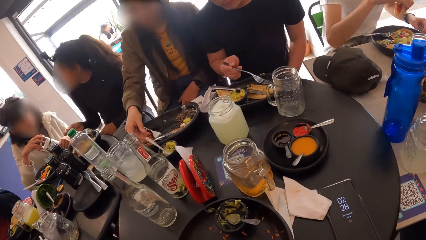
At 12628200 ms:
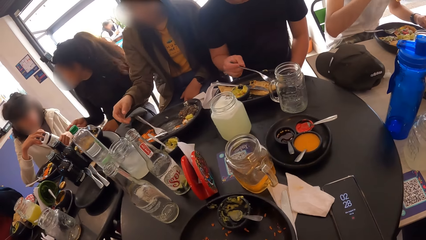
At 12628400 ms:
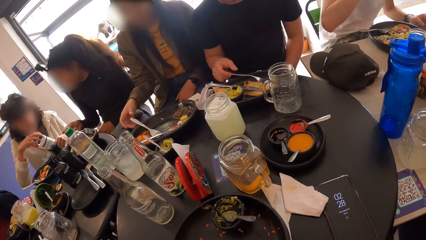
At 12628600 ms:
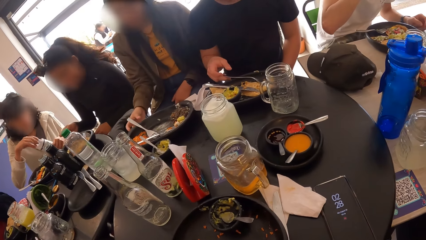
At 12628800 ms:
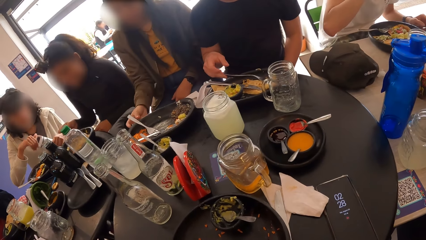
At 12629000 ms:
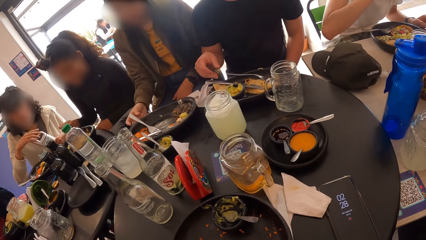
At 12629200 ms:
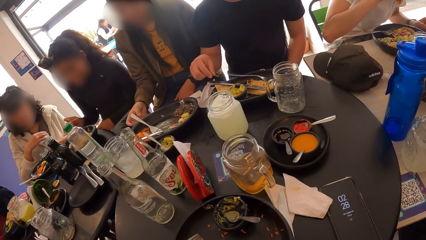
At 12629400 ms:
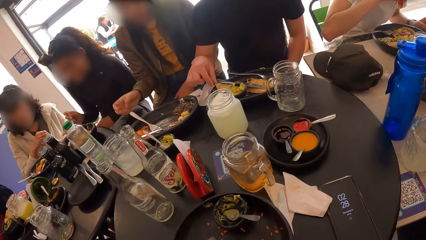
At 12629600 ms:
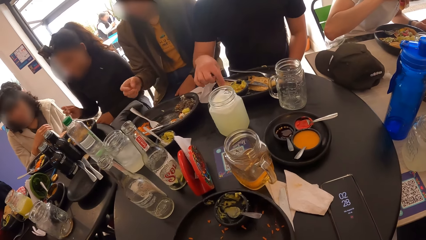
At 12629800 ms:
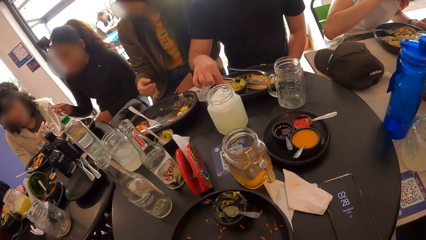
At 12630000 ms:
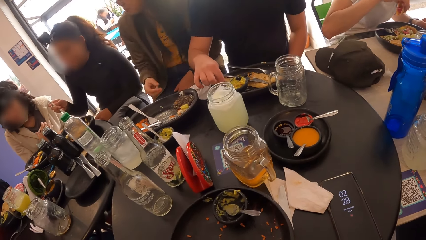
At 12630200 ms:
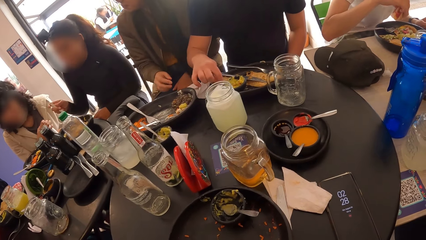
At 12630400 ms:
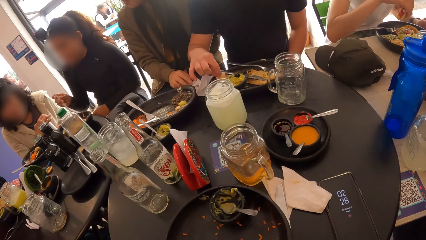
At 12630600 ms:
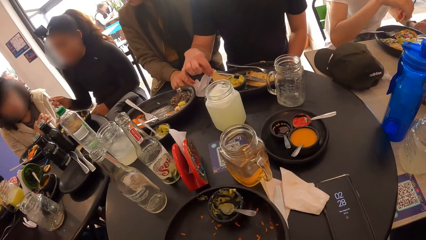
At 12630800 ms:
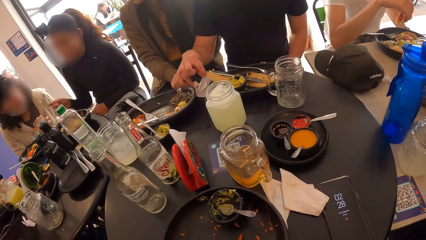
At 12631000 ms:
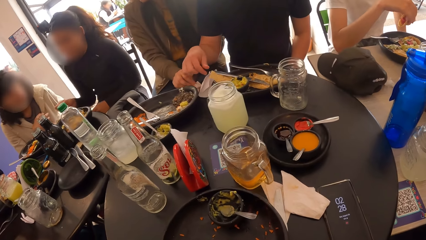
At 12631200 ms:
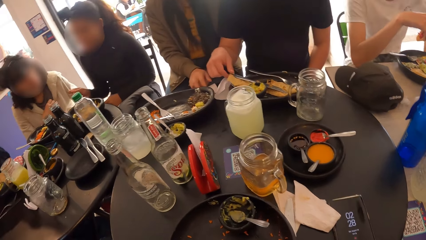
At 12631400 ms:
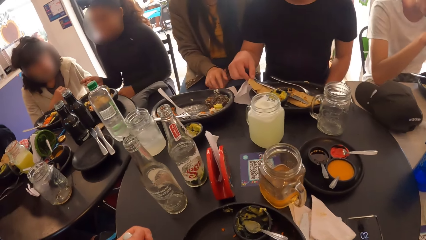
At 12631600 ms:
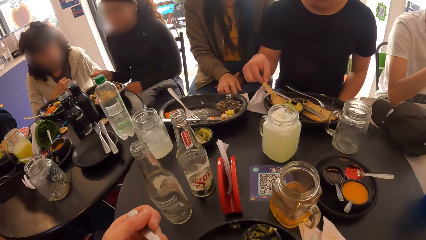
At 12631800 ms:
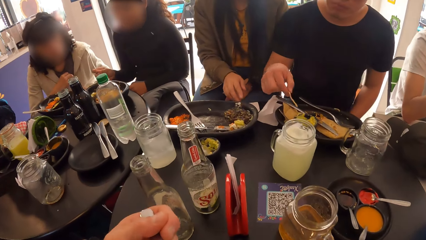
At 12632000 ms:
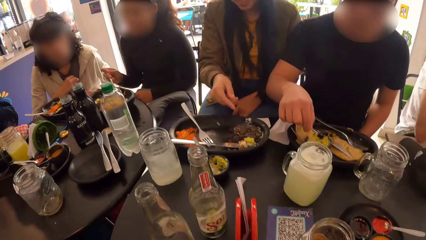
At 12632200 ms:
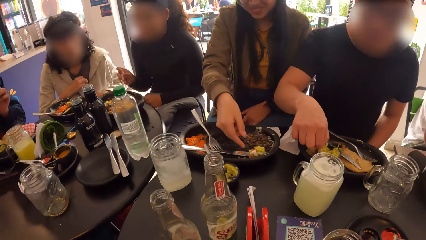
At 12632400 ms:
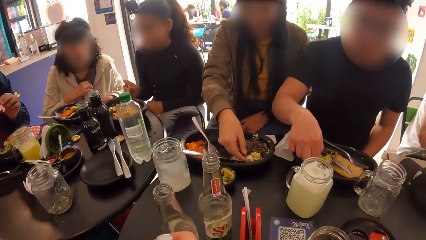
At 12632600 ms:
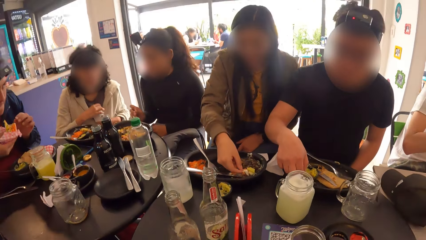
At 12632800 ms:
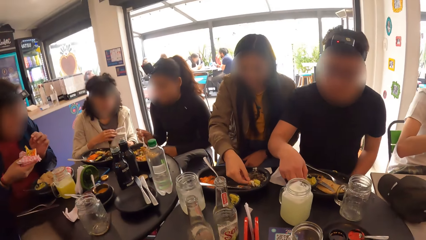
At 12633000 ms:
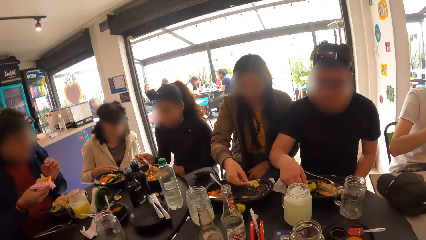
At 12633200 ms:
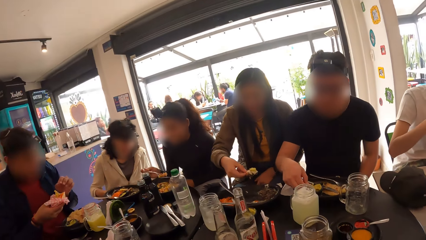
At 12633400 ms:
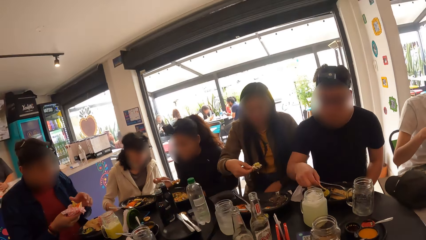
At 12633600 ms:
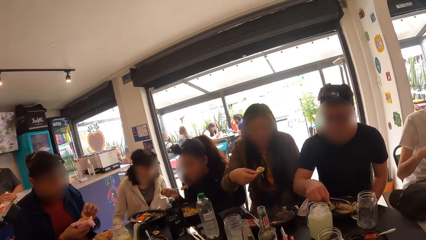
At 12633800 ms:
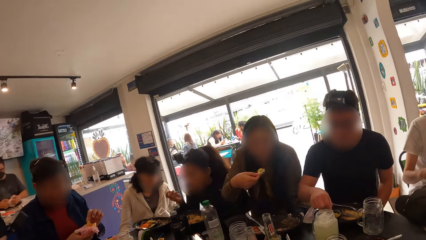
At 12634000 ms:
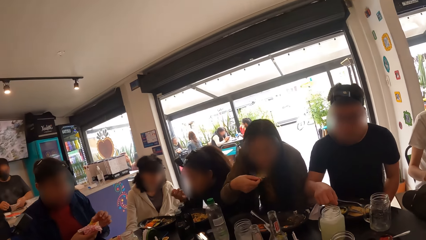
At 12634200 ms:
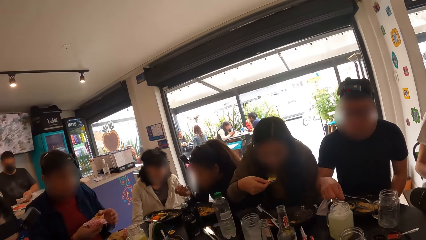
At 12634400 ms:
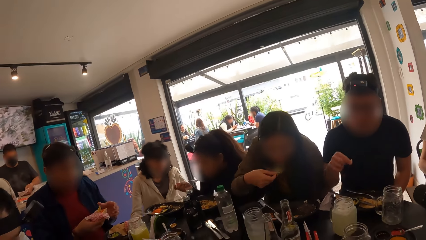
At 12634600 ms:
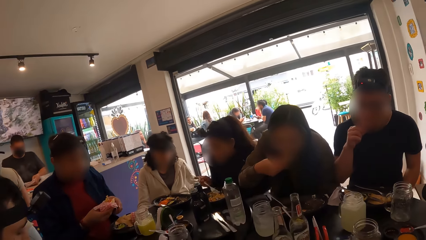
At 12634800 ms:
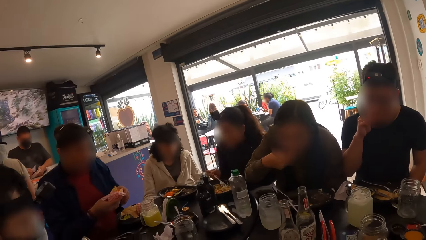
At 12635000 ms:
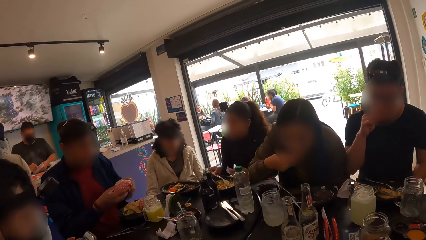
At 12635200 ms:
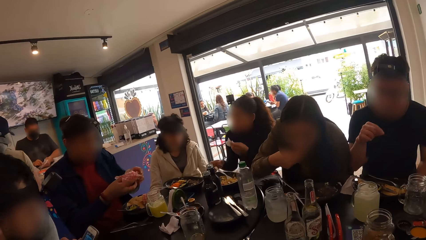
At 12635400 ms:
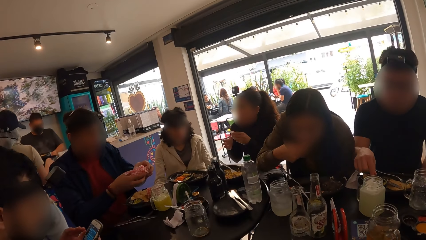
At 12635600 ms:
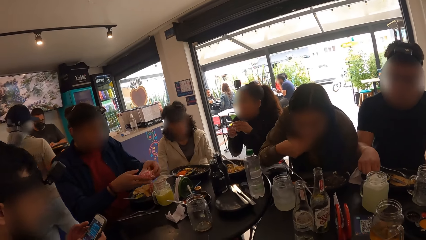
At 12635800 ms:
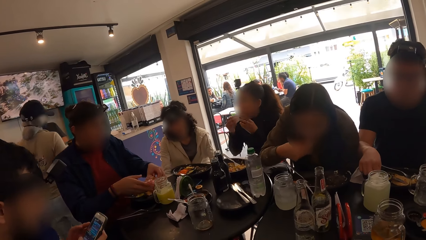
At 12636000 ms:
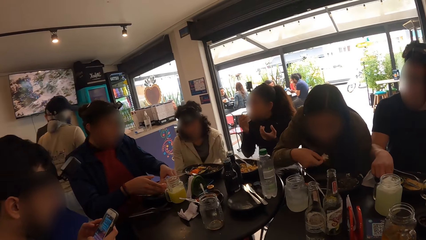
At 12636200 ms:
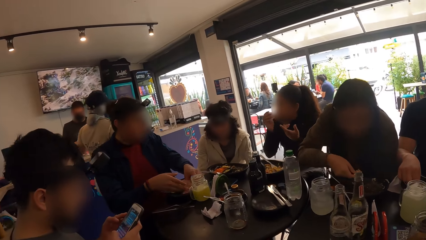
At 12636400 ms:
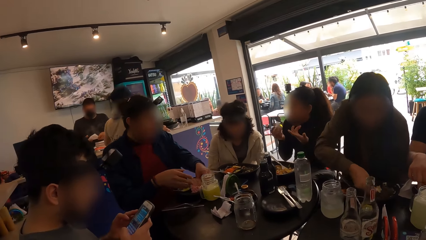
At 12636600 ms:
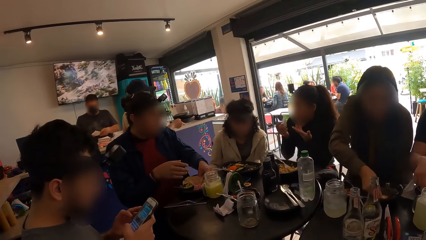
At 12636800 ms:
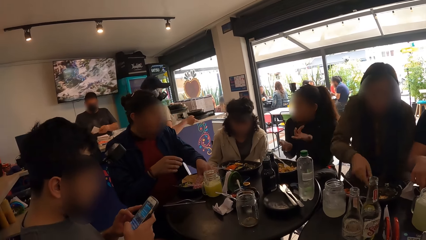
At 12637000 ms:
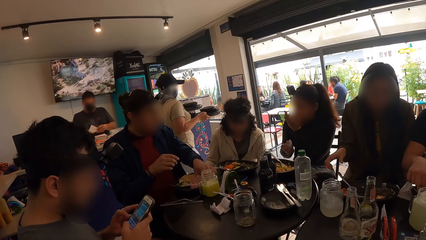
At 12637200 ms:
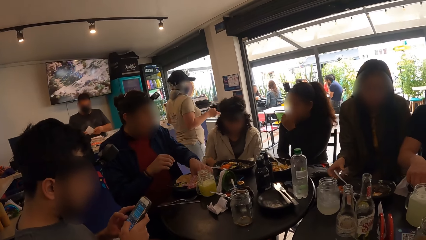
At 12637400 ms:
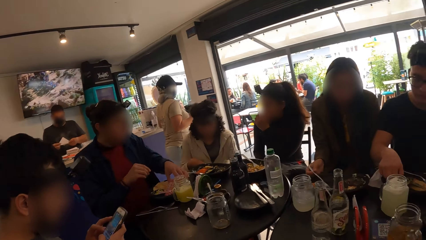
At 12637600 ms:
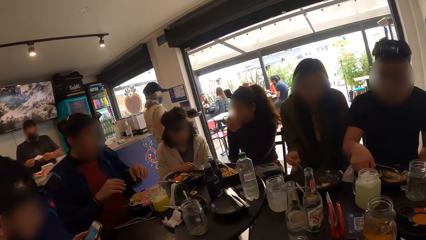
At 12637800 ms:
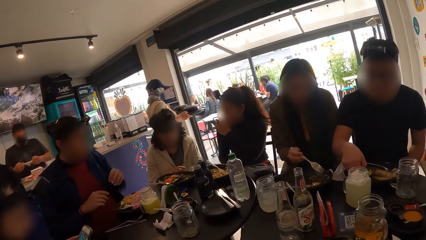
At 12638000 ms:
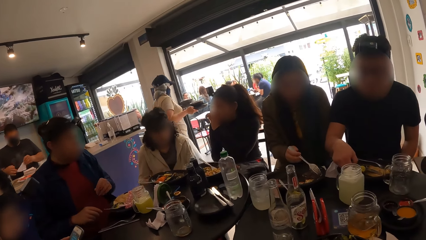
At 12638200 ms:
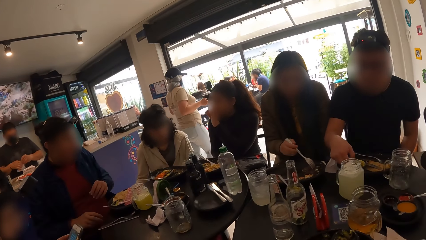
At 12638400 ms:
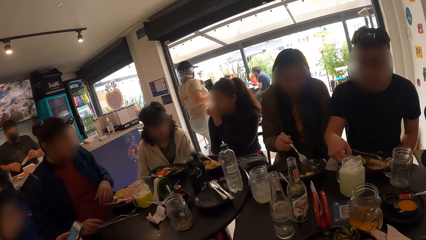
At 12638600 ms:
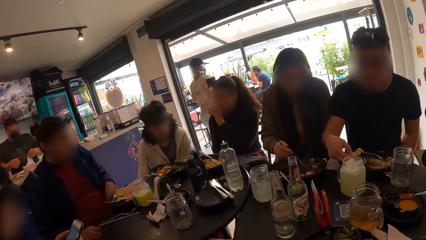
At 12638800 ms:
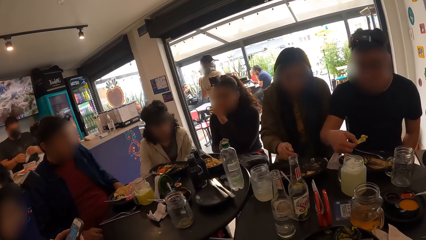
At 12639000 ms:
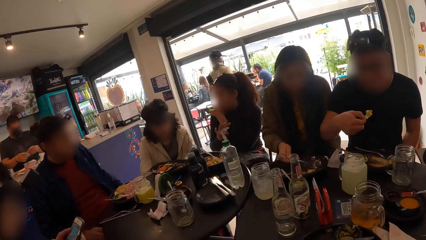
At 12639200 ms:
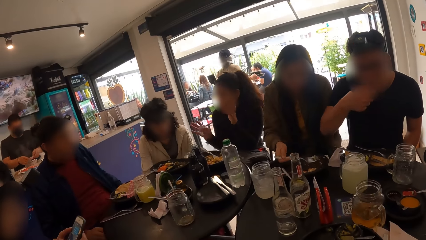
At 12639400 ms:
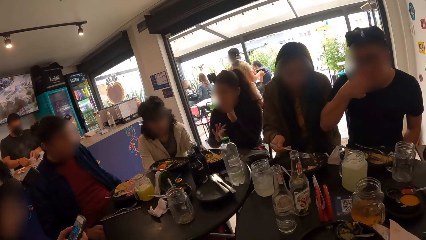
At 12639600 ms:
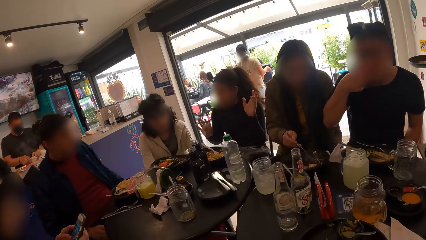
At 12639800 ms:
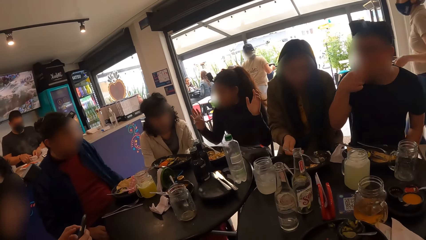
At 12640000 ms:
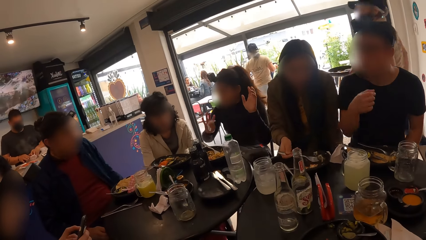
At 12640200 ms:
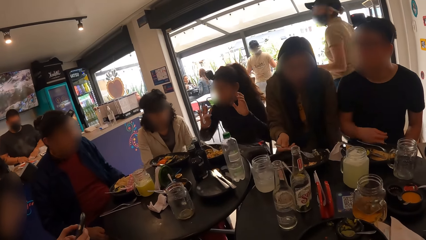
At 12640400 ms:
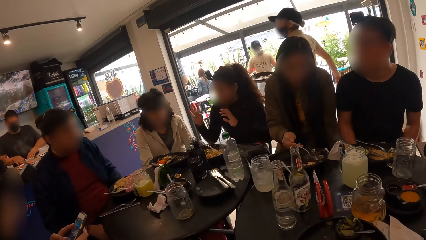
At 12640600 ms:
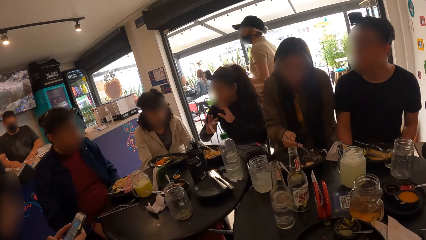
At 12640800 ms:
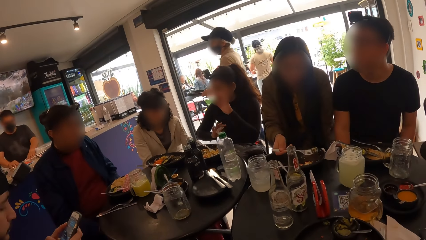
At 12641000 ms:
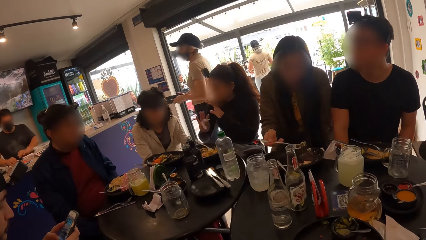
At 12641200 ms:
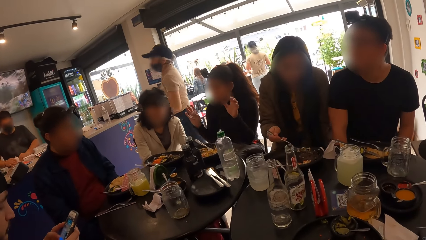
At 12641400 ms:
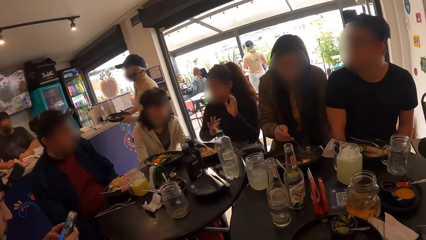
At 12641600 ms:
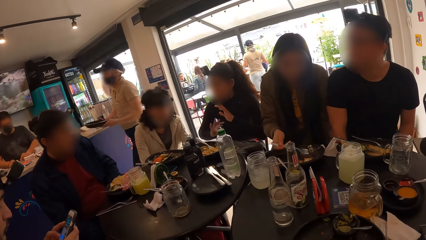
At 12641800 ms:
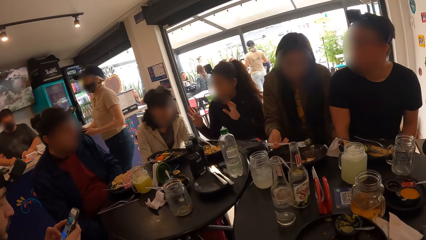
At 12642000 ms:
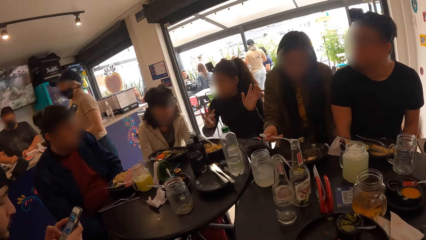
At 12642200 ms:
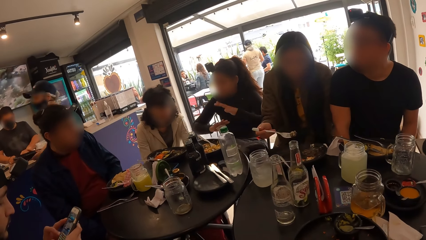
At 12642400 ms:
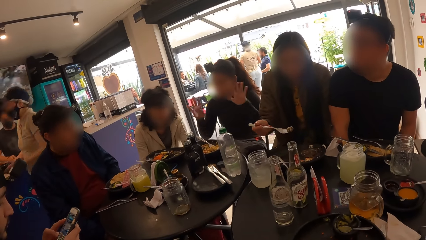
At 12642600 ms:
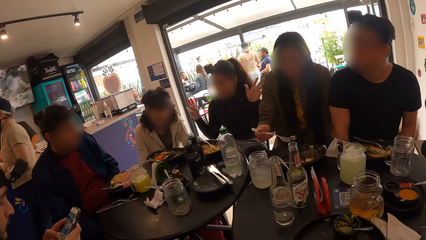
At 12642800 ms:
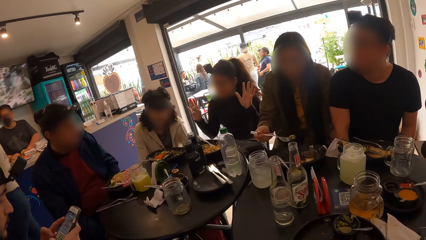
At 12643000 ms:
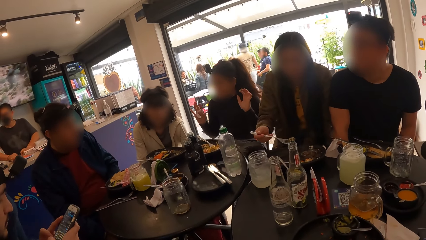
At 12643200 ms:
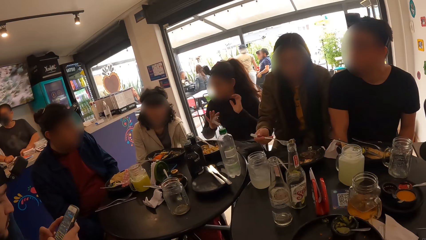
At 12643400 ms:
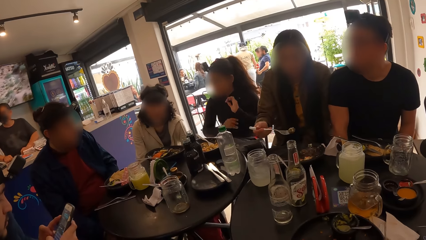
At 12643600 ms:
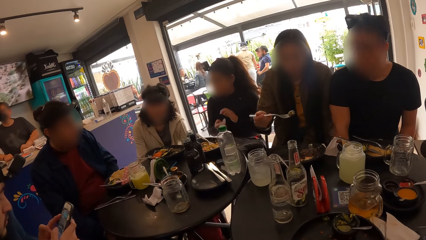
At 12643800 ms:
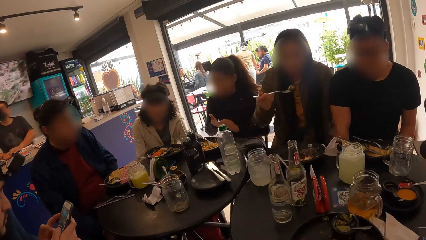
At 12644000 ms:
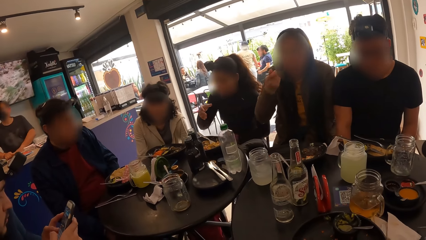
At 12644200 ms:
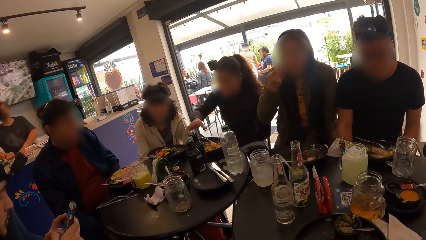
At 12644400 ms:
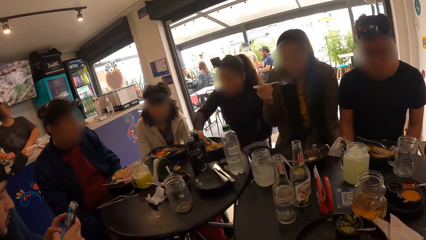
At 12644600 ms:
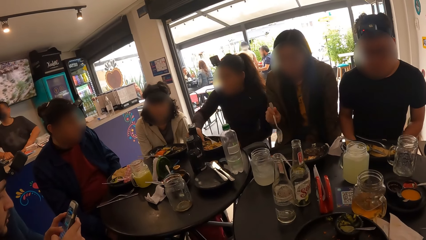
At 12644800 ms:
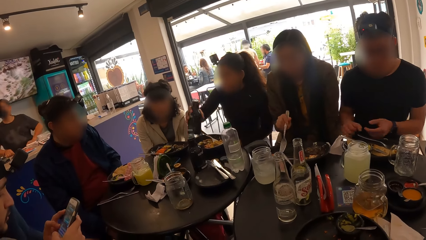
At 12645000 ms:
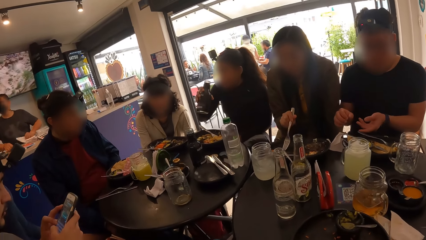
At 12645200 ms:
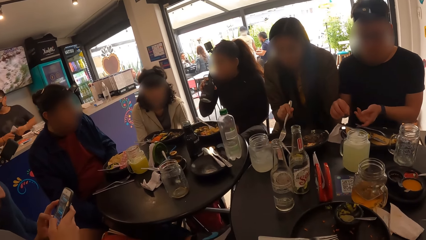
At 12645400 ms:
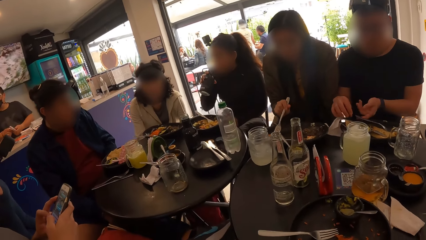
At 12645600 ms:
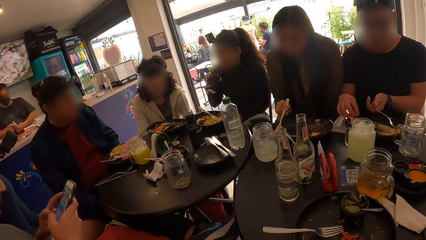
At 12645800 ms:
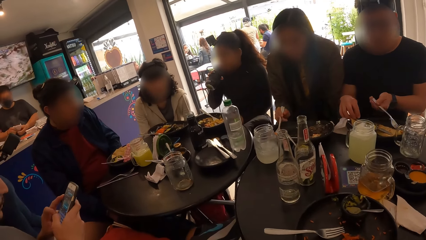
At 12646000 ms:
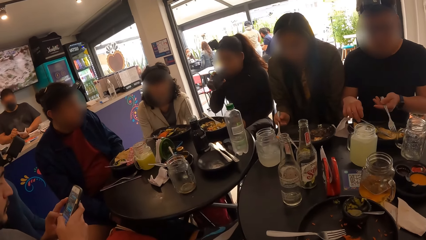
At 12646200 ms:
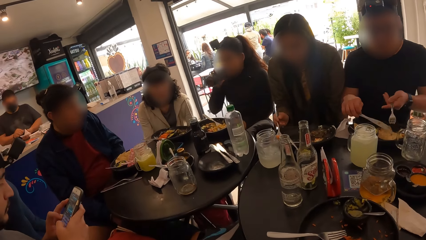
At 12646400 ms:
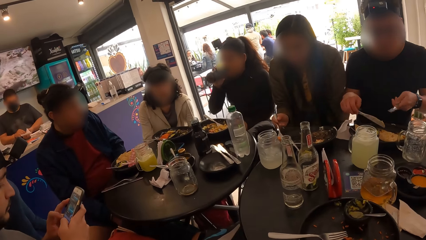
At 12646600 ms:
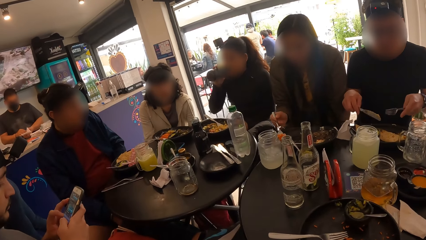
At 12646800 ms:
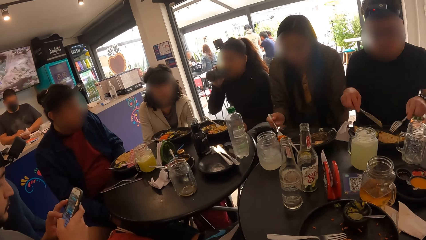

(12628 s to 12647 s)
The camera wearer looks at the people. A woman picks the water bottle from the table with her right hand. The woman drinks from the water bottle in her right hand.
